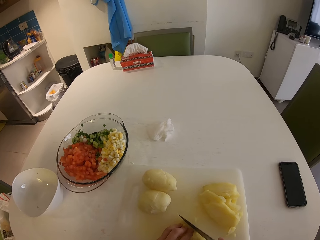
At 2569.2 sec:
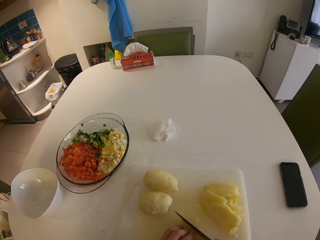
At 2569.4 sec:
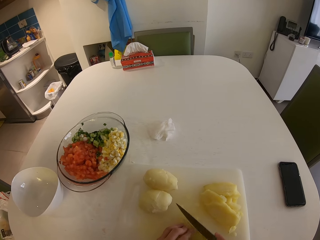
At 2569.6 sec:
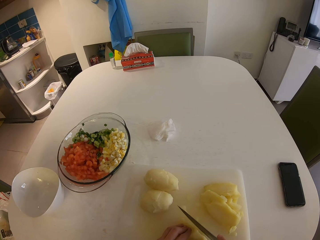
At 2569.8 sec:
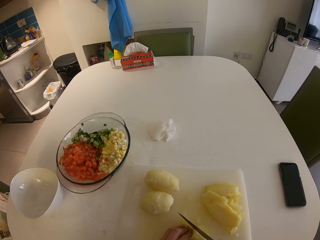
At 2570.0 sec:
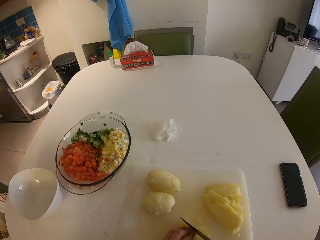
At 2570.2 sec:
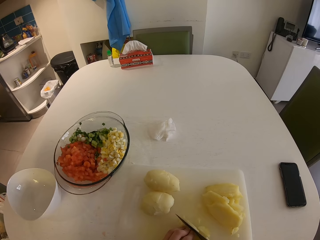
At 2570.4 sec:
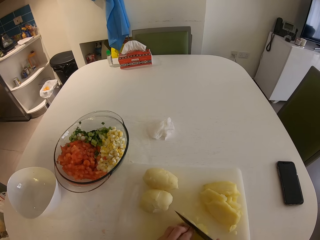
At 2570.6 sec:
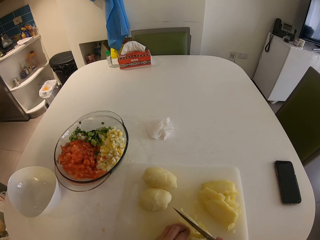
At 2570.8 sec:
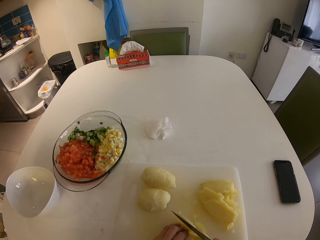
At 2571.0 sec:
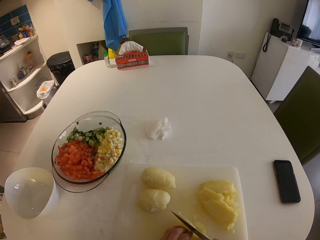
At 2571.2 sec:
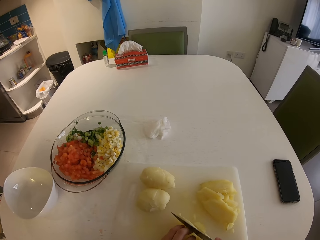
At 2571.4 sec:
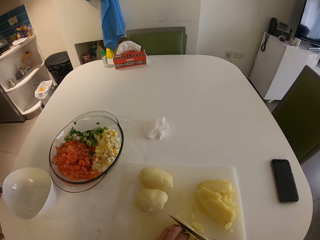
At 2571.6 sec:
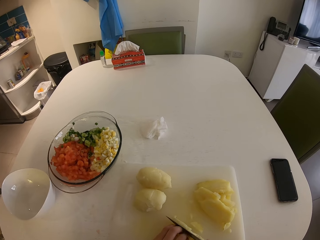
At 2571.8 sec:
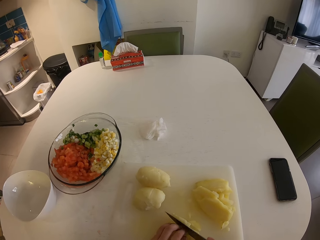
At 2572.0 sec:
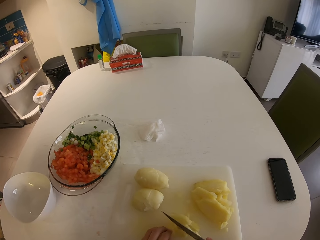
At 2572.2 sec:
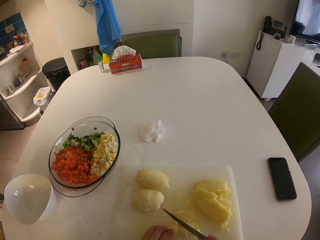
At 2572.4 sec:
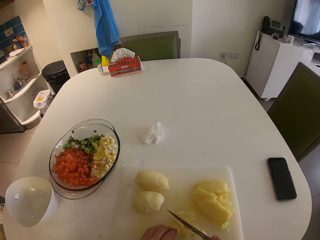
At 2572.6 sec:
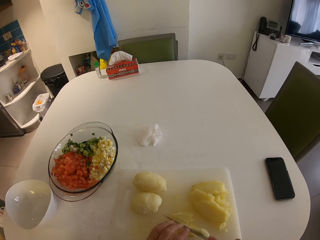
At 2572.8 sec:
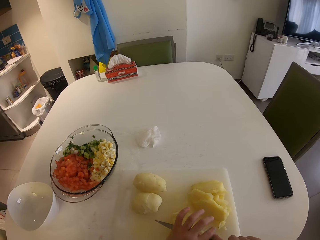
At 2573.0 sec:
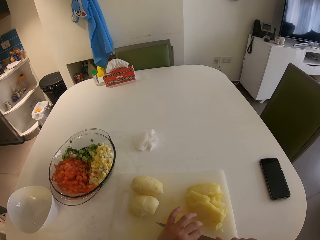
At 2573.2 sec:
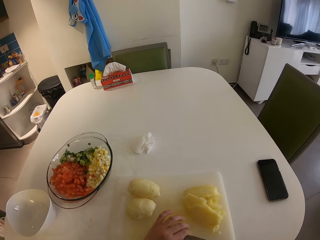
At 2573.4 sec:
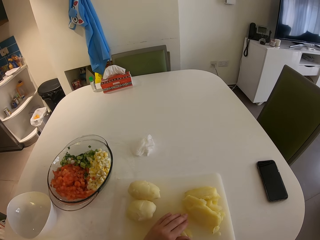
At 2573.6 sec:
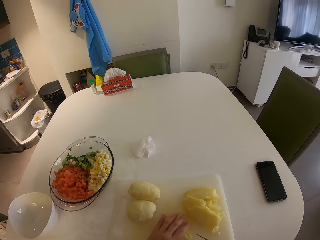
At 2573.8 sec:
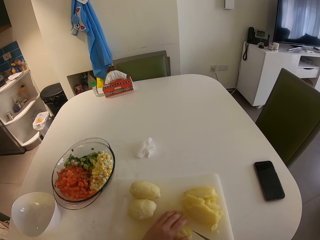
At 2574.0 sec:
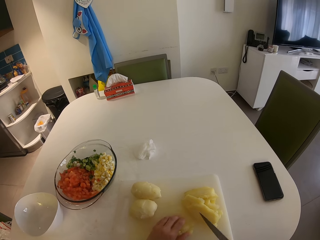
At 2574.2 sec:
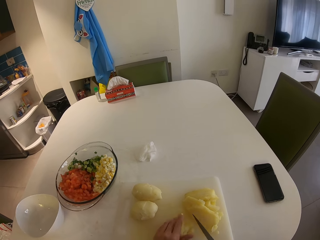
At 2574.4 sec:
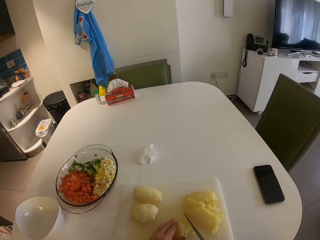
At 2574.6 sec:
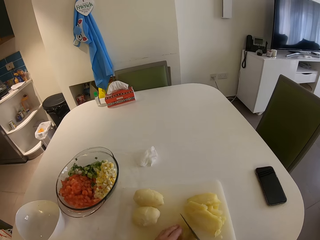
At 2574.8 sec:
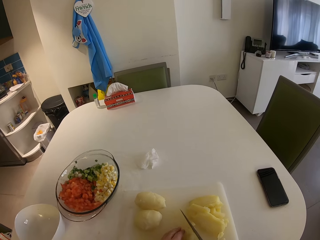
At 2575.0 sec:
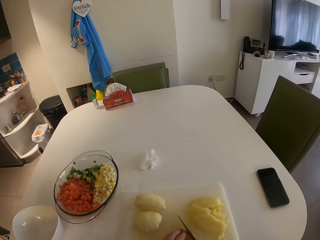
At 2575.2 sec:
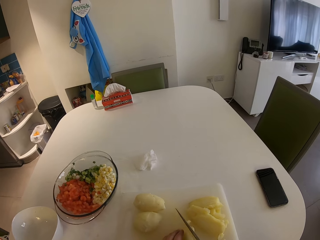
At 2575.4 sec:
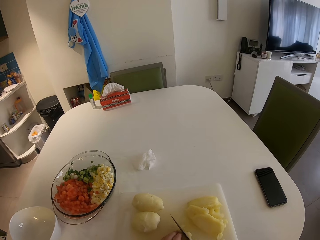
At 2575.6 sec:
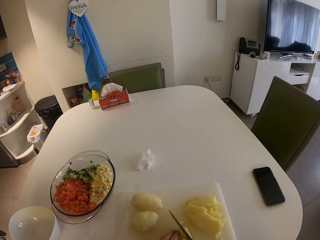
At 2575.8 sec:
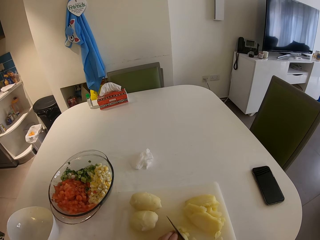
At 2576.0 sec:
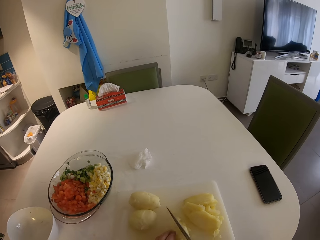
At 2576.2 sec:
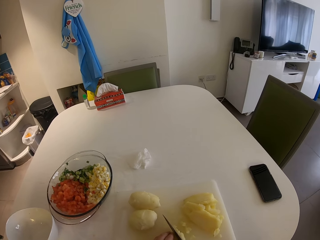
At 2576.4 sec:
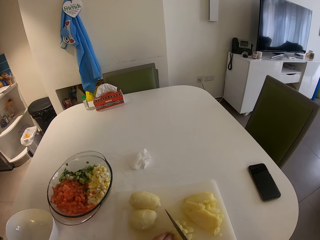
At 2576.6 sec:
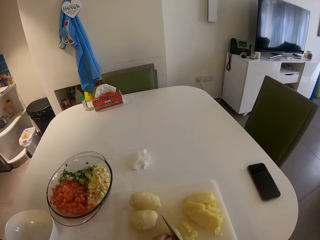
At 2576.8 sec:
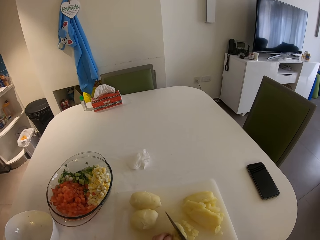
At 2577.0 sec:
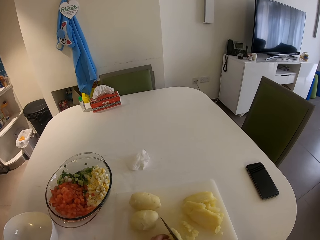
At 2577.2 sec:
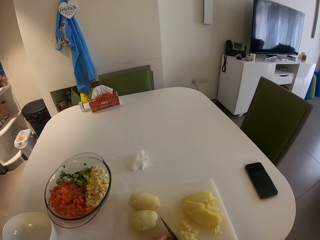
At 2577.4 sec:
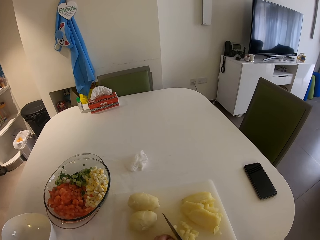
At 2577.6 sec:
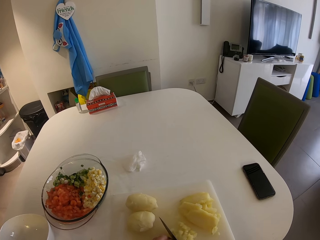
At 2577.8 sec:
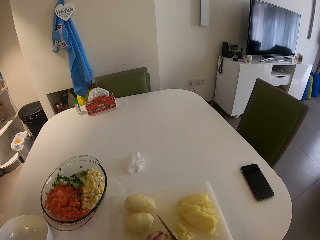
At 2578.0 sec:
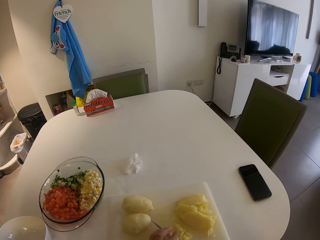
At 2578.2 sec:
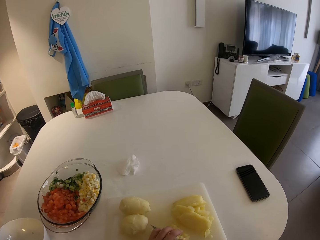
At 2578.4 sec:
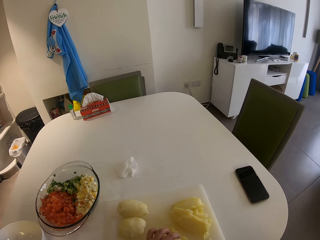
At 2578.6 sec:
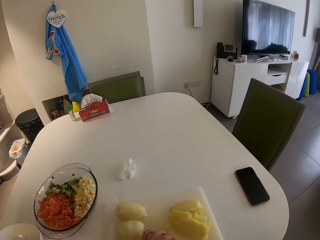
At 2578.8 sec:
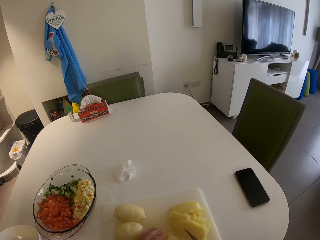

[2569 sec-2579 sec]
The camera wearer slices potatoes.

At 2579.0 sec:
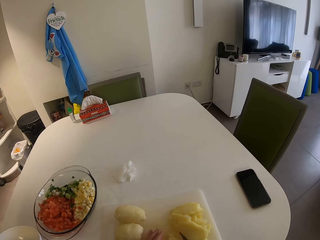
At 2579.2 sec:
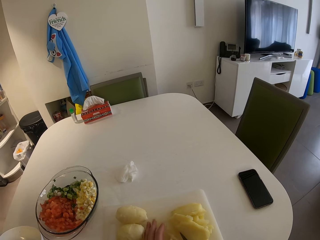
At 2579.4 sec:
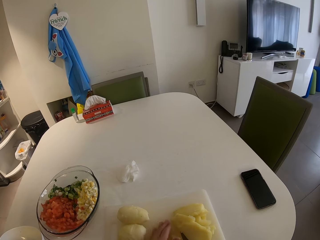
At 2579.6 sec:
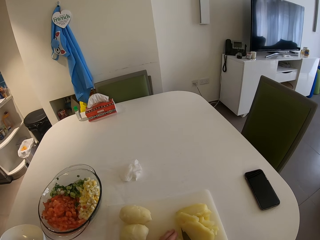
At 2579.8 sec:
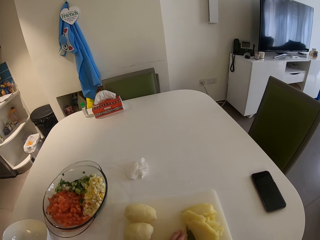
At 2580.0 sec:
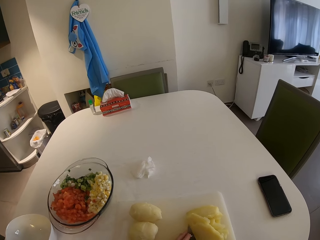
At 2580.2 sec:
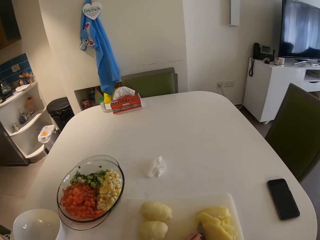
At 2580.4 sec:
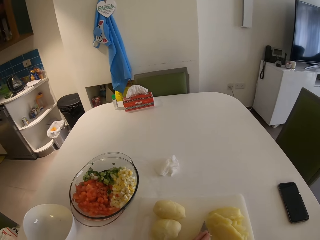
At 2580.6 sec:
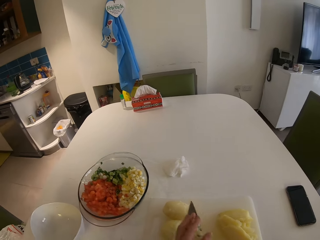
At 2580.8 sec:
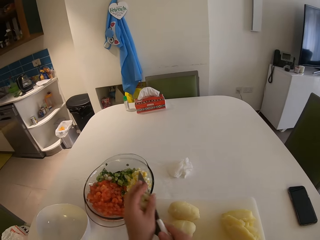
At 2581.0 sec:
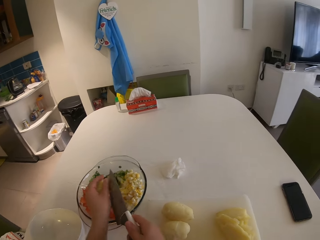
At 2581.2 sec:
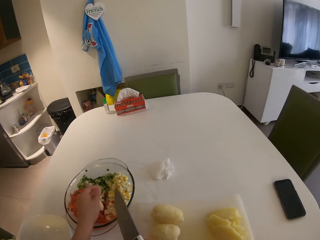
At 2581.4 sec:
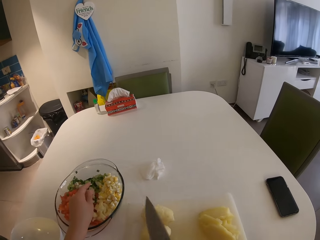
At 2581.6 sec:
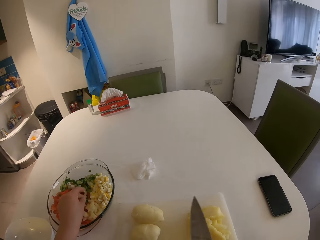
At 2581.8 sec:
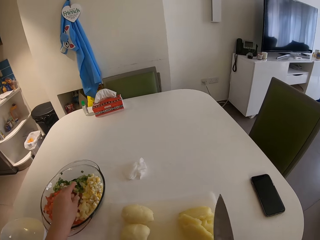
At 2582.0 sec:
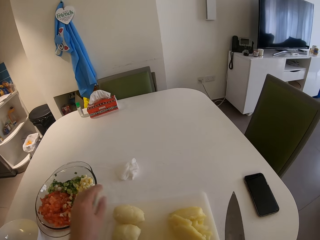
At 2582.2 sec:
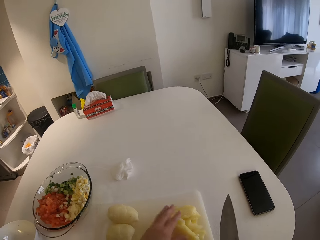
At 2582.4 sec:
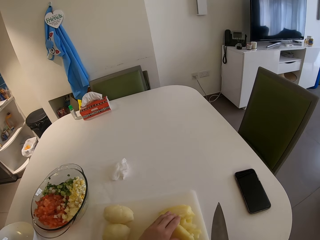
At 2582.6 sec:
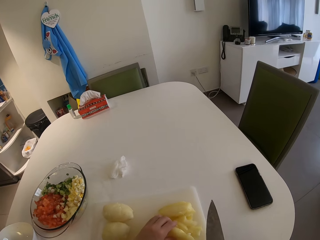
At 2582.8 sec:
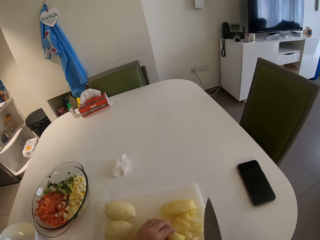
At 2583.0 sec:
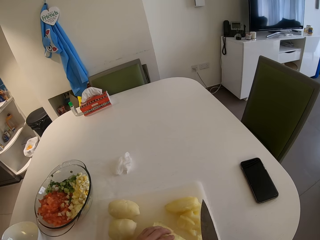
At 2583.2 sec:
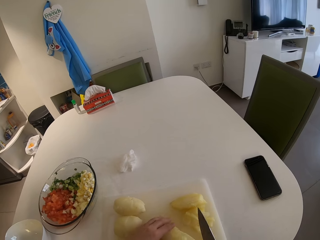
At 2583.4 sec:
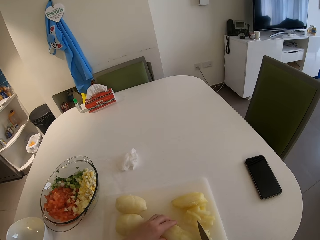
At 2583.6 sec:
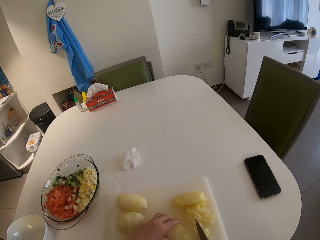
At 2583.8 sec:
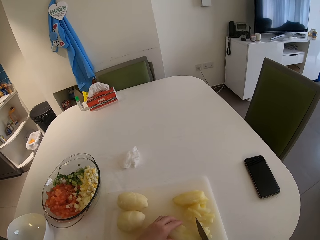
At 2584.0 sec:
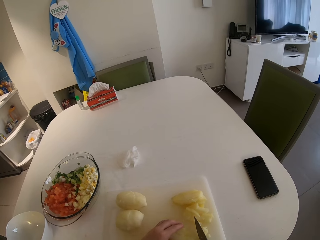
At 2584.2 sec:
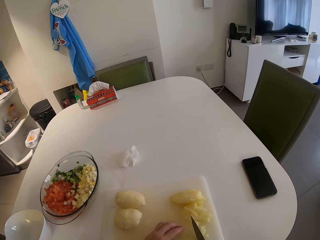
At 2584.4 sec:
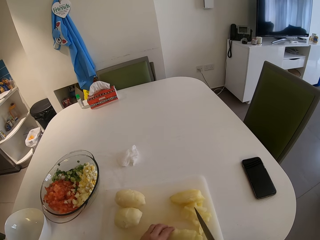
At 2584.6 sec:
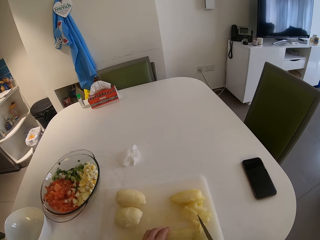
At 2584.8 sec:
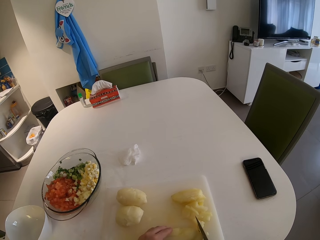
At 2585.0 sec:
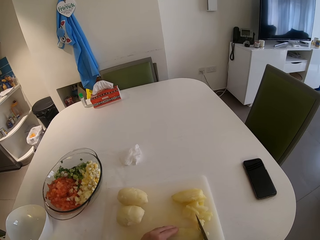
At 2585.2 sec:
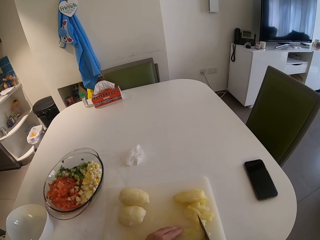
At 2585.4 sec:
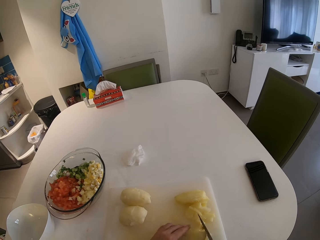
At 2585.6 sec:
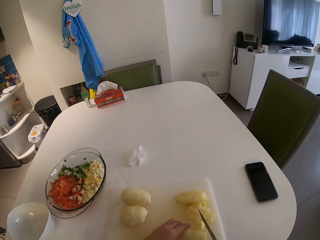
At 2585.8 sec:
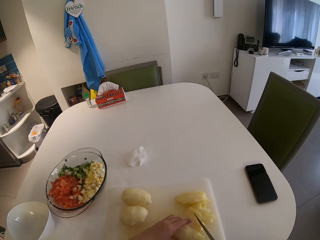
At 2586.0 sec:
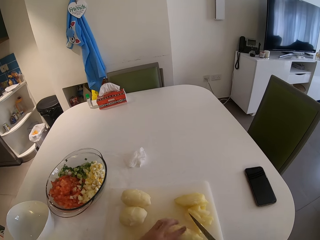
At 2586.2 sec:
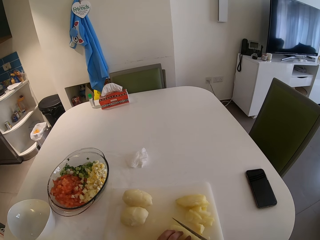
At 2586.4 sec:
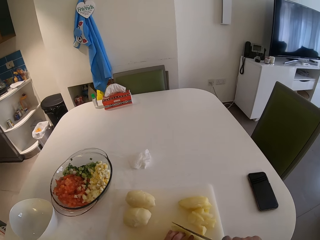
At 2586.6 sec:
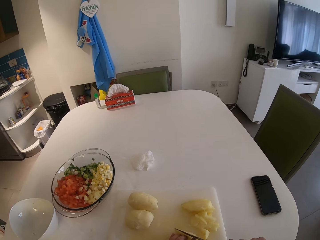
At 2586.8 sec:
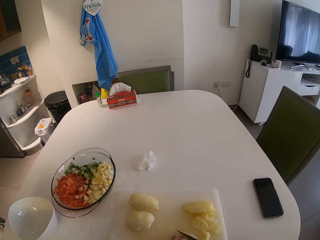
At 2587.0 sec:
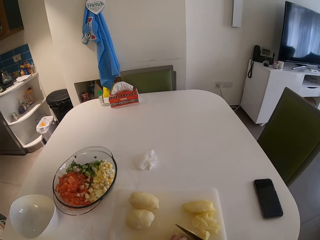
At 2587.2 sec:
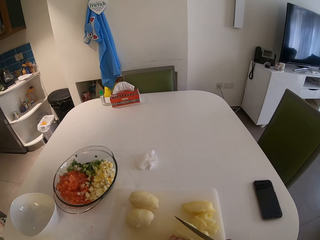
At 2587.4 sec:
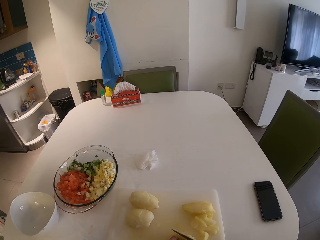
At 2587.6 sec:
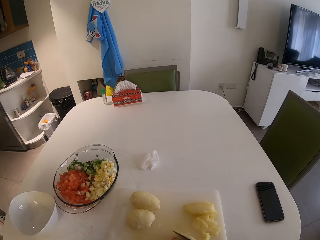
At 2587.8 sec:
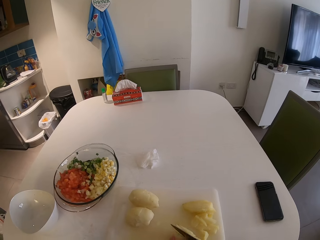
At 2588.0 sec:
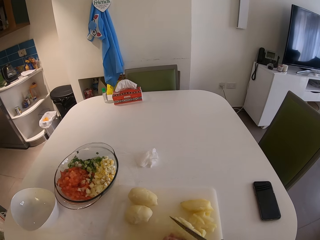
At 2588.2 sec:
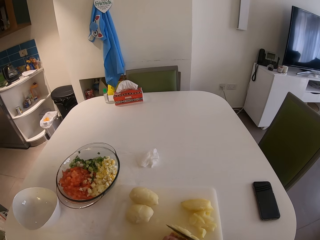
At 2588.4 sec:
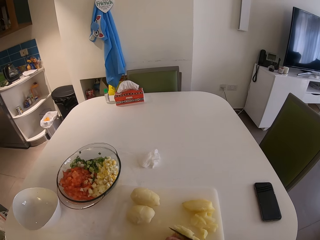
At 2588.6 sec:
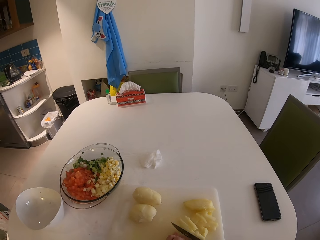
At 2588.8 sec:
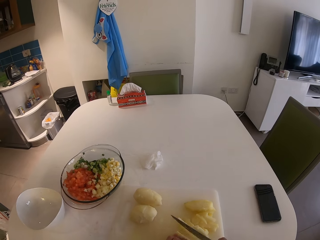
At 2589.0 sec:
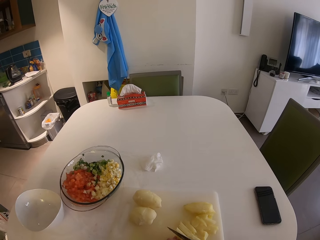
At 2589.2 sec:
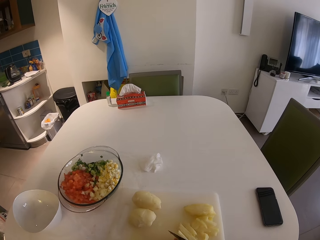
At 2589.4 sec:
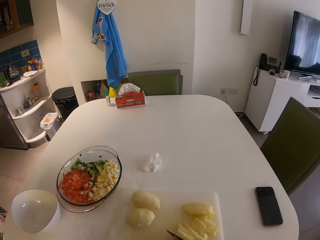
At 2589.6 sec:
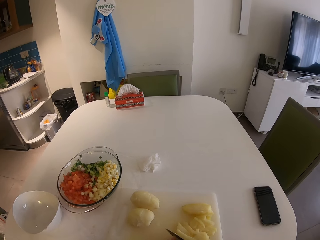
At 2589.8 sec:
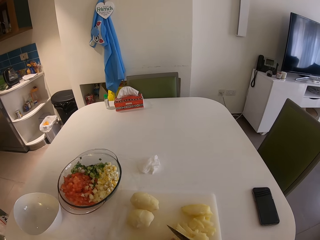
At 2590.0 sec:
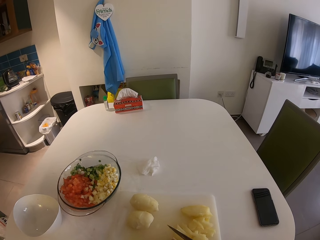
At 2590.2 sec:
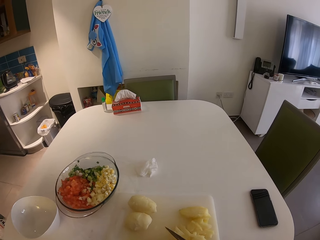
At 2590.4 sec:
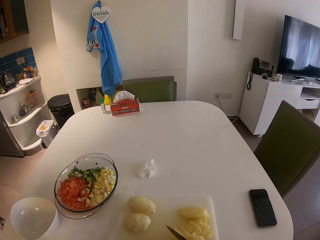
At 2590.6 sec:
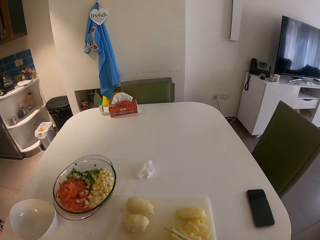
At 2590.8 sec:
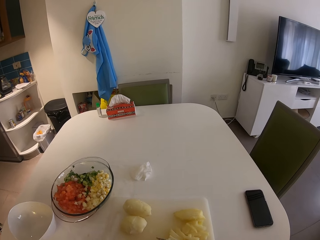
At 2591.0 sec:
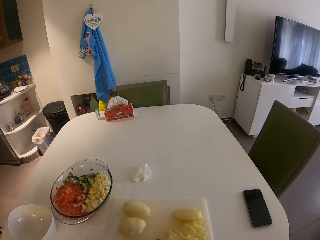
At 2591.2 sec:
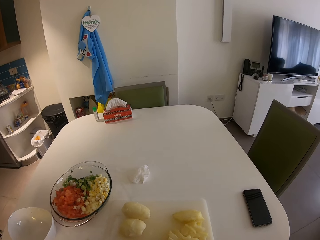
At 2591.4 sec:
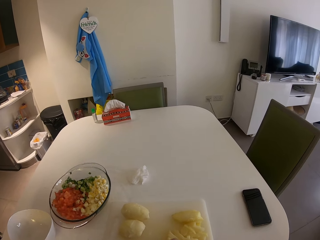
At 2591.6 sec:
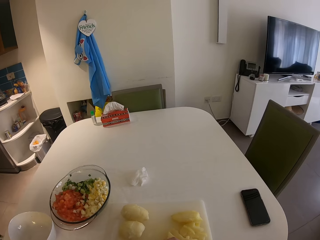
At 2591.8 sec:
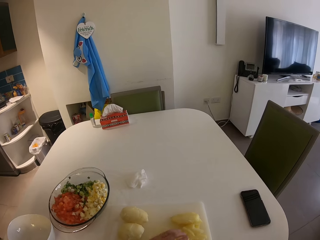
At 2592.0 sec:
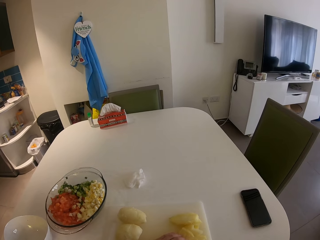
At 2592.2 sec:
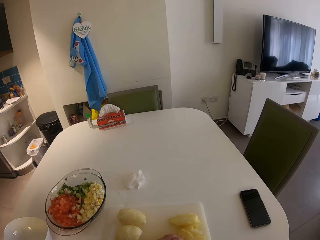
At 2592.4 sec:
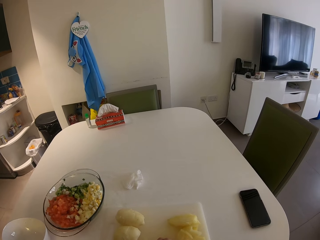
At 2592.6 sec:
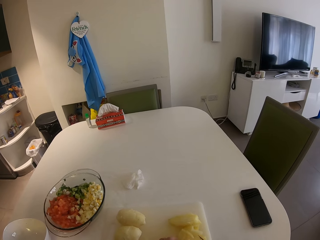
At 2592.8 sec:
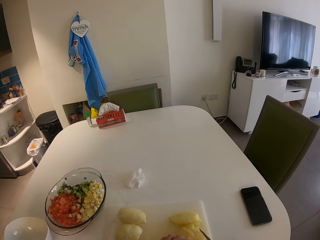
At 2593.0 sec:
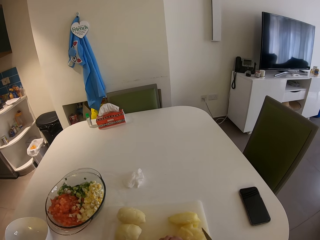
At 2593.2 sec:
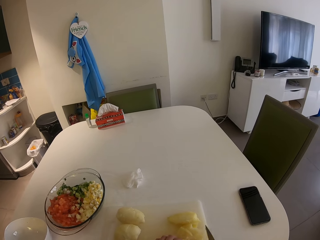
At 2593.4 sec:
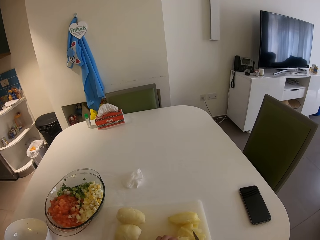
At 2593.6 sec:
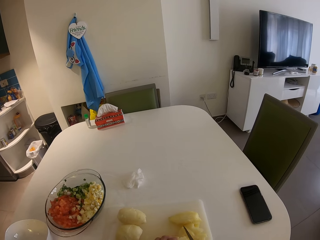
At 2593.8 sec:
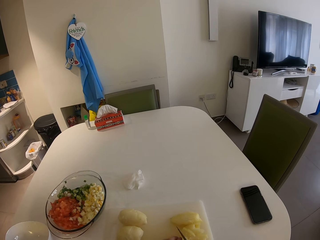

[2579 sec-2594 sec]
The camera wearer transfers the potato from the chopping board to a glass bowl with her left hand and the knife in her right hand. She picks a piece of potato. She cuts the potato on the chopping board with the knife in her right hand.
